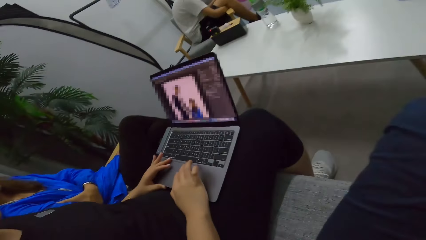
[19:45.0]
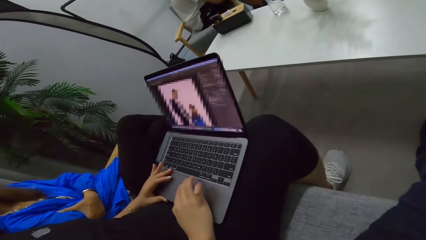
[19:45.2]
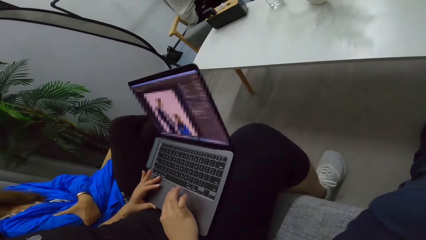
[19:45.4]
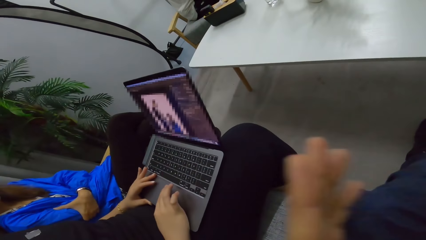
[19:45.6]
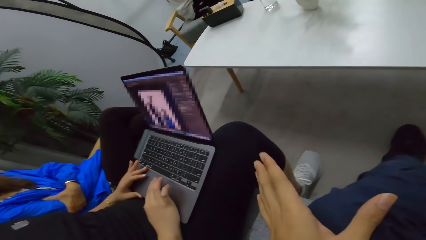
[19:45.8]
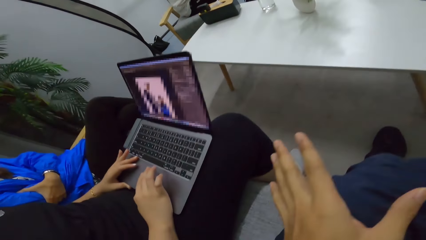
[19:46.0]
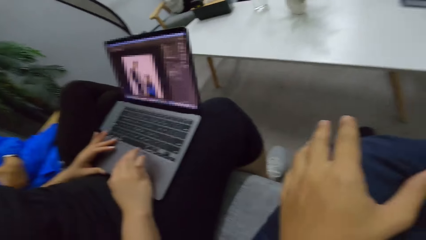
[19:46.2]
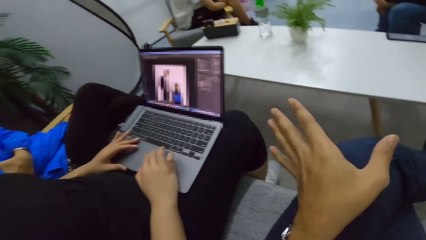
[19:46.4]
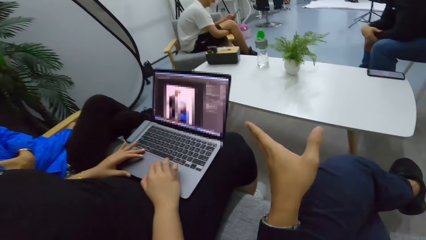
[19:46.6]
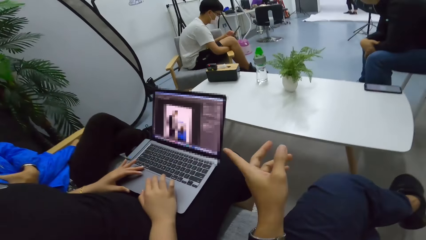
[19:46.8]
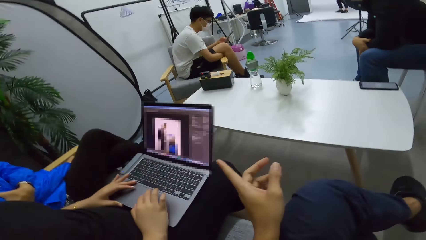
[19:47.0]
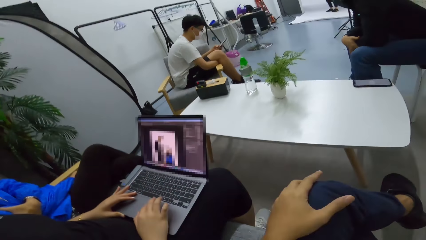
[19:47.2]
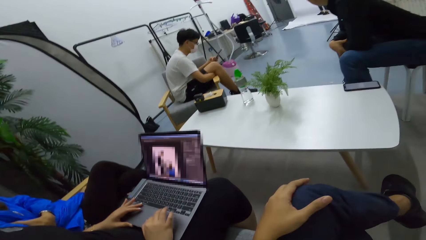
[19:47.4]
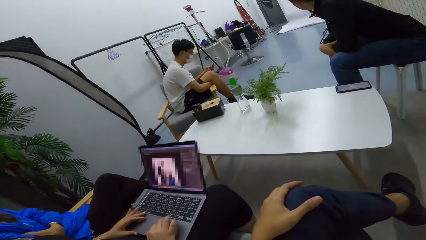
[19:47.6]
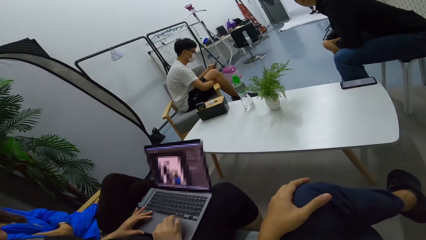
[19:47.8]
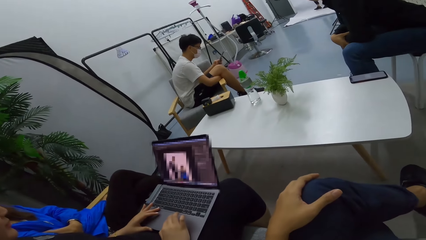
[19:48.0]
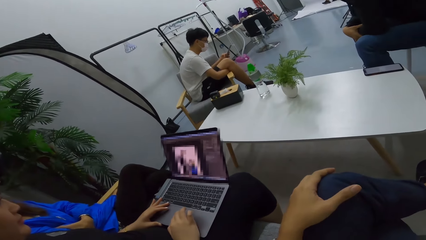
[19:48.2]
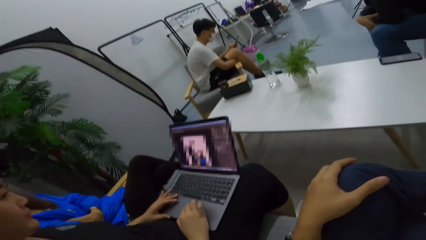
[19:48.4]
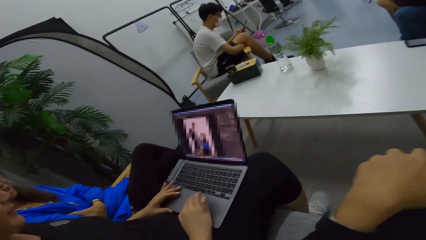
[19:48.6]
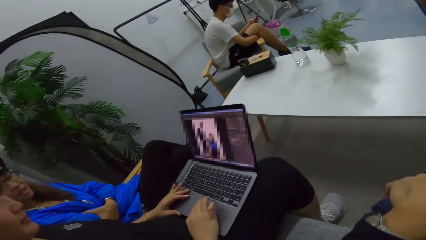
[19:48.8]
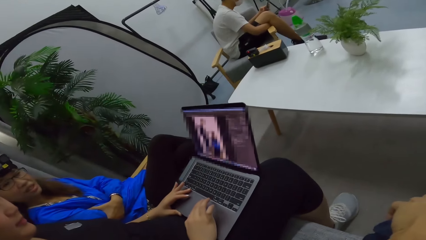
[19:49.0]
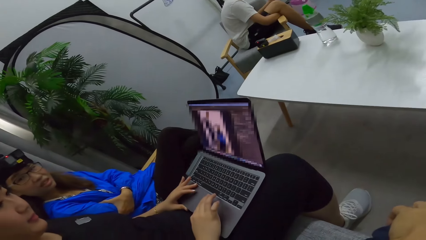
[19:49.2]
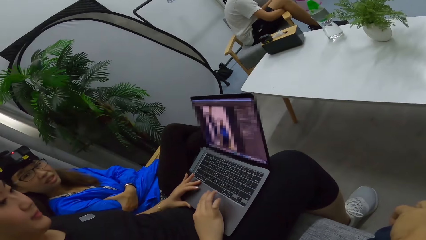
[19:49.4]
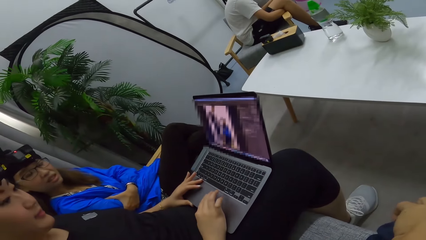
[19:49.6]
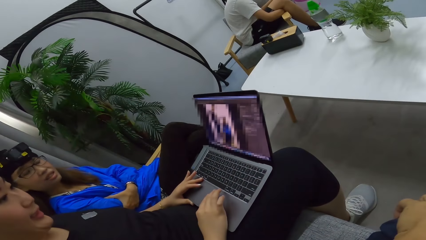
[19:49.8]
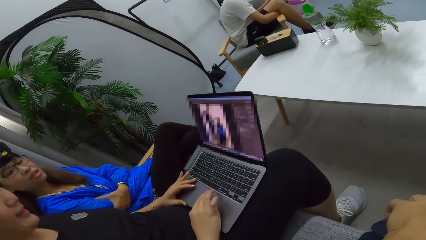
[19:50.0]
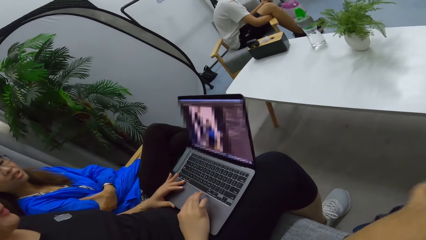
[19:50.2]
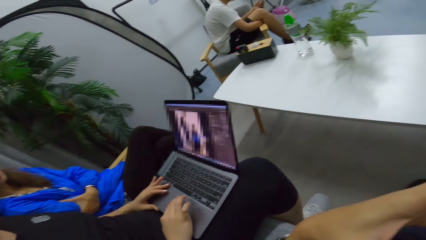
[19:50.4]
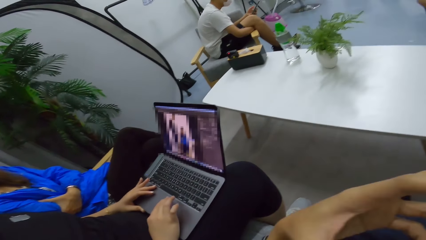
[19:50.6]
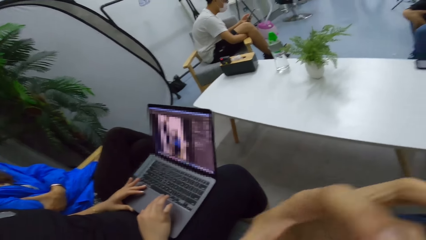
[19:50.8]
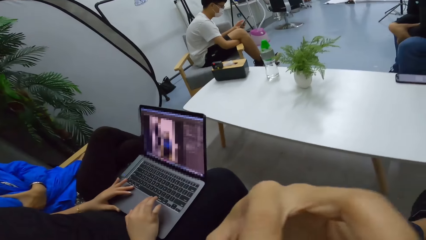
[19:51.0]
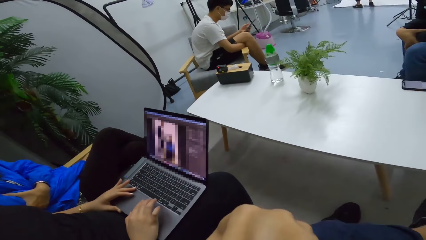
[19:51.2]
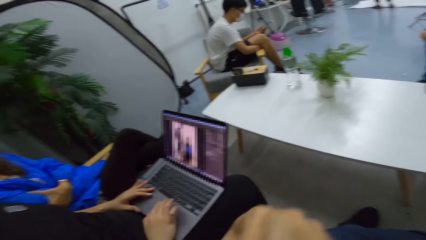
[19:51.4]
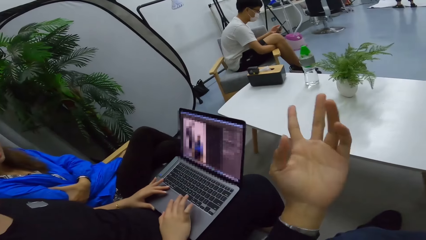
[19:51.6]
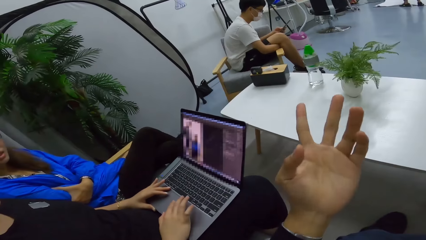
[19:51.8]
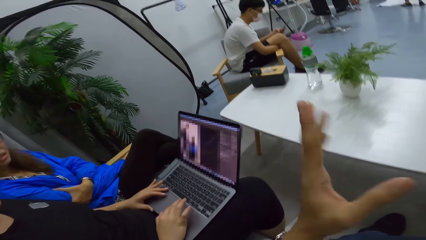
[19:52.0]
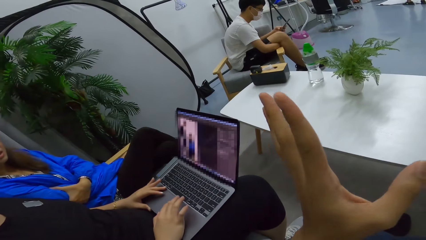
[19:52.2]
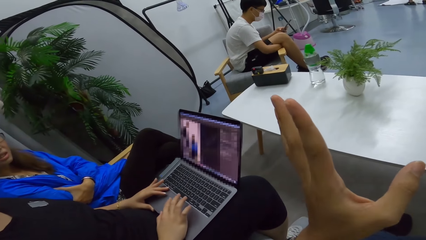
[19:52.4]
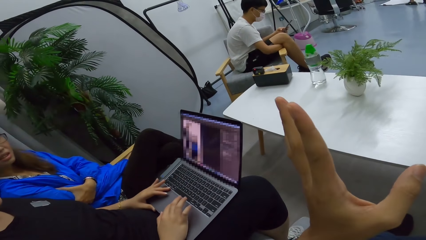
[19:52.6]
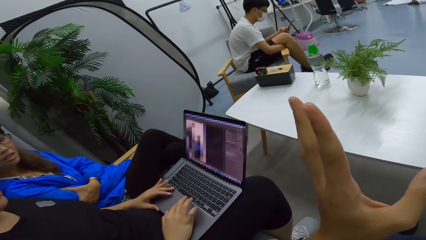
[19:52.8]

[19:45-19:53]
The camera wearer points on the laptop.

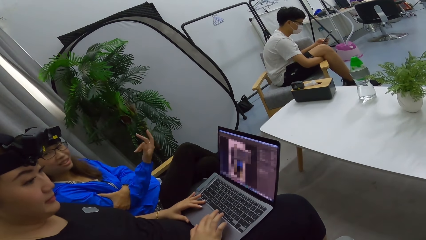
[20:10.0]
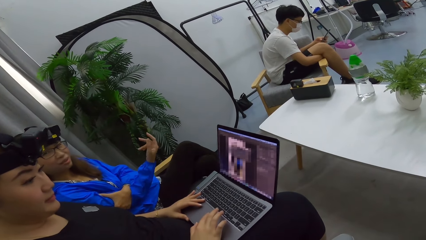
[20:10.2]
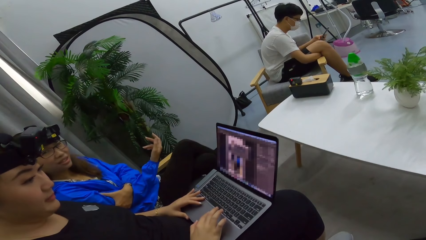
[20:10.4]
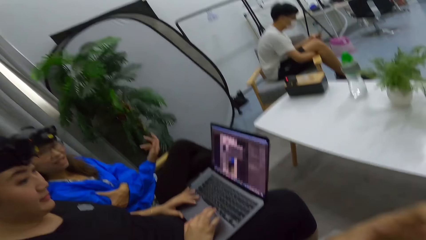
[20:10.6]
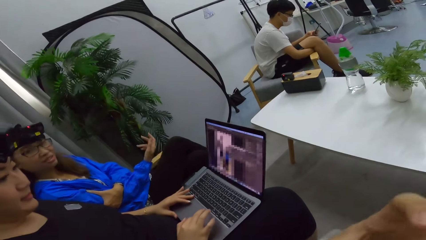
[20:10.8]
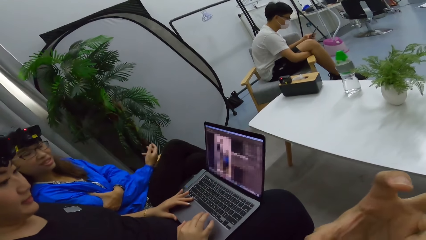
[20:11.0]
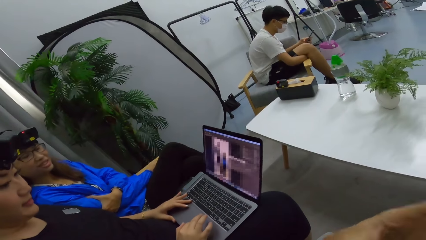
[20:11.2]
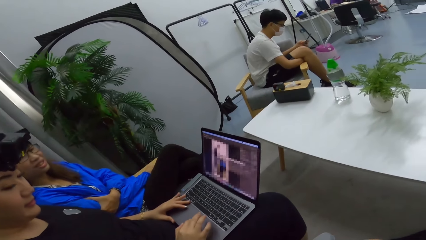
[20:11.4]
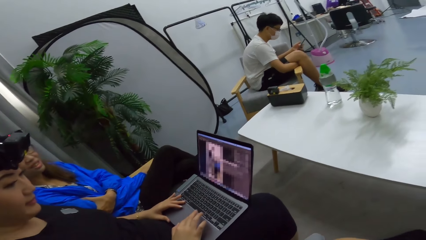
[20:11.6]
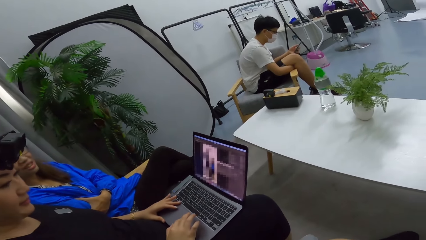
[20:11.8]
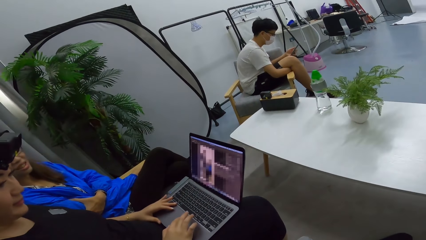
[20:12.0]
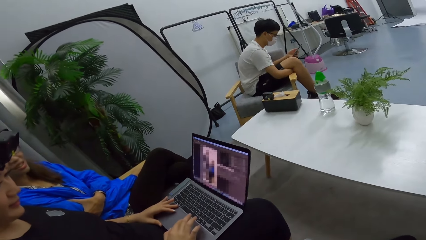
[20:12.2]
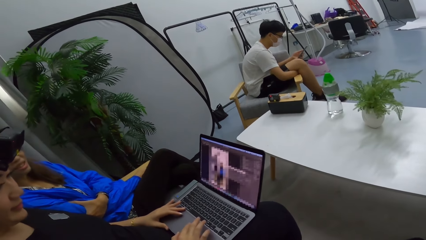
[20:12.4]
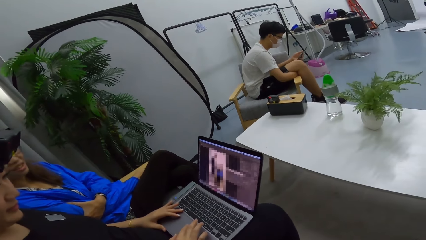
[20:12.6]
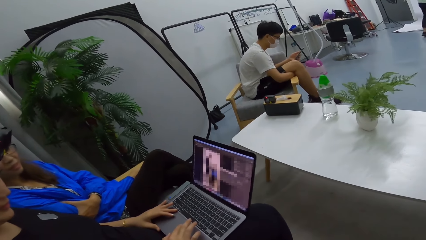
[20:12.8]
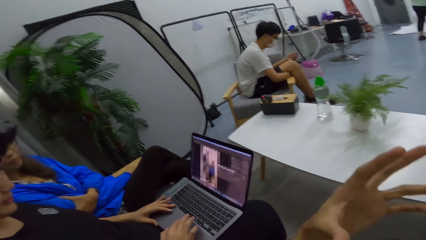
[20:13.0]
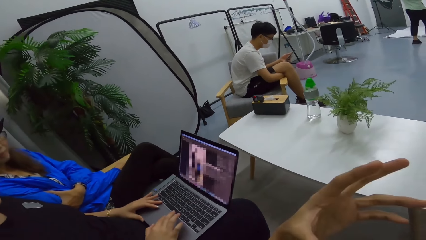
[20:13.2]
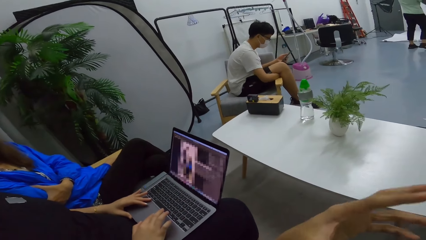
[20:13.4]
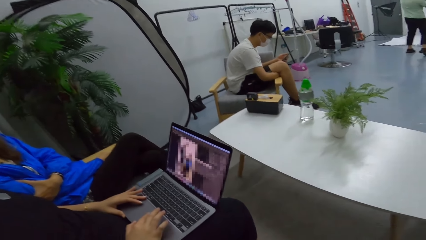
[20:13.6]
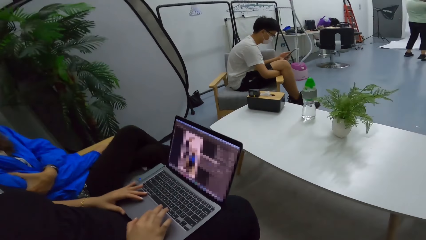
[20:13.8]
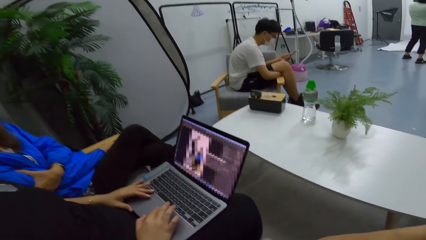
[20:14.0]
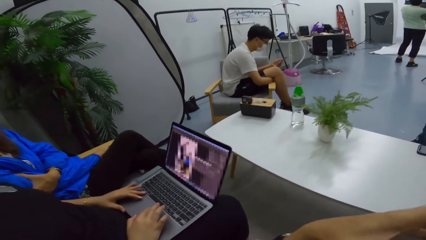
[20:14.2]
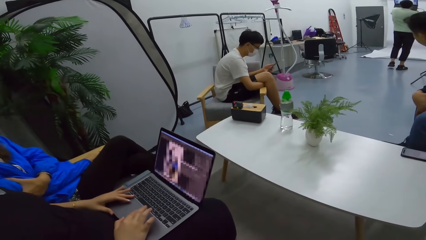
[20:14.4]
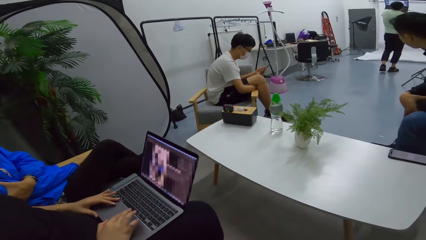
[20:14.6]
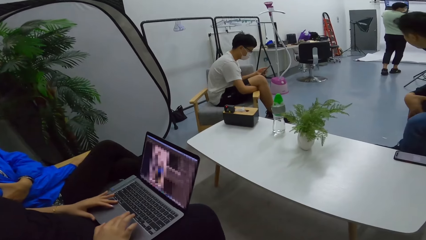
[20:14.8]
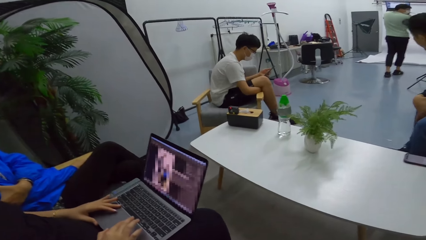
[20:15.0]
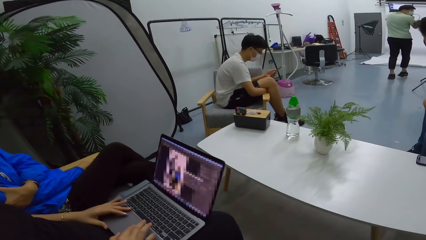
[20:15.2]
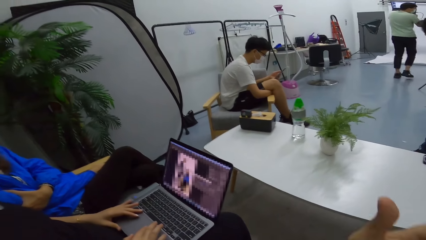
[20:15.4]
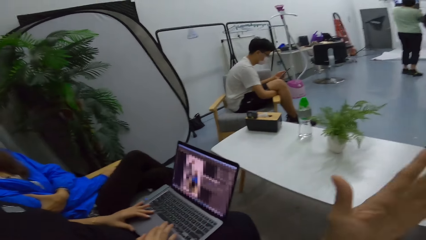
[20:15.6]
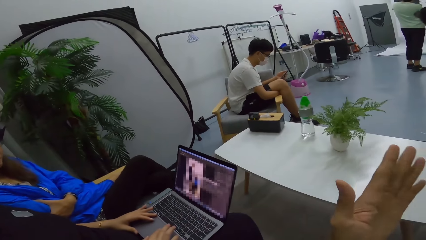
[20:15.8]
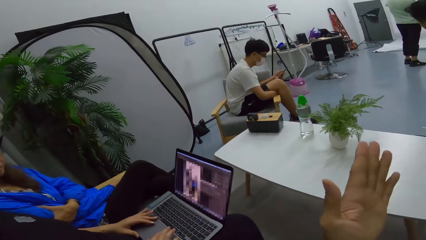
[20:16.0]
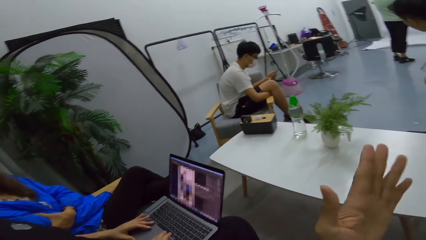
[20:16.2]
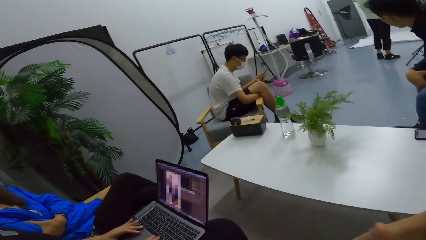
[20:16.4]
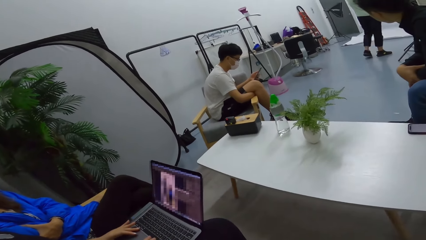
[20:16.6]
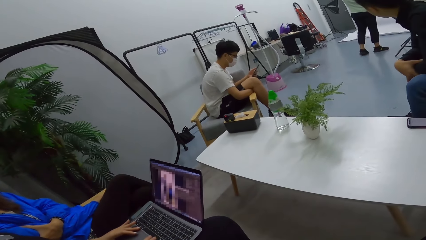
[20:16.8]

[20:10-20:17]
A lady converses with the camera wearer.
